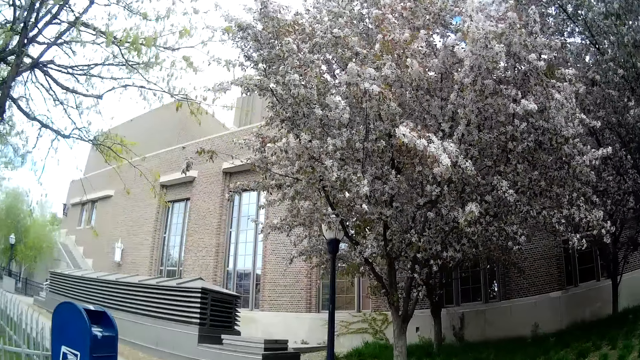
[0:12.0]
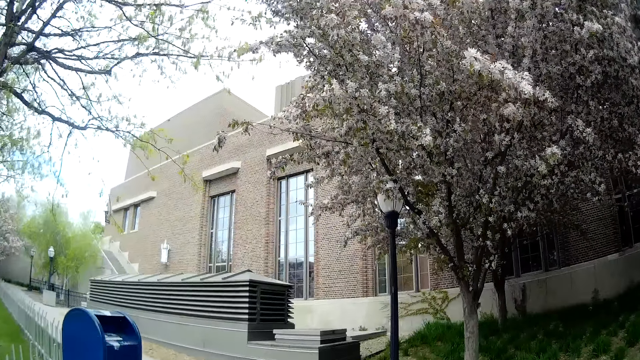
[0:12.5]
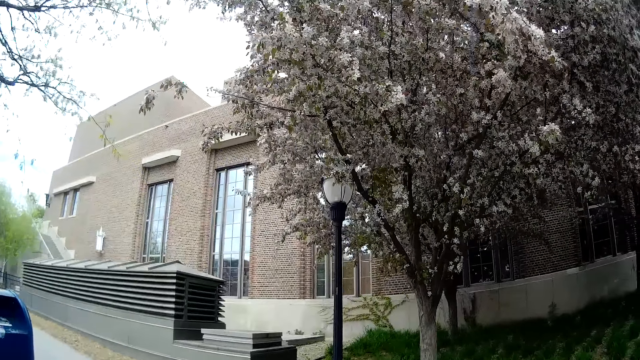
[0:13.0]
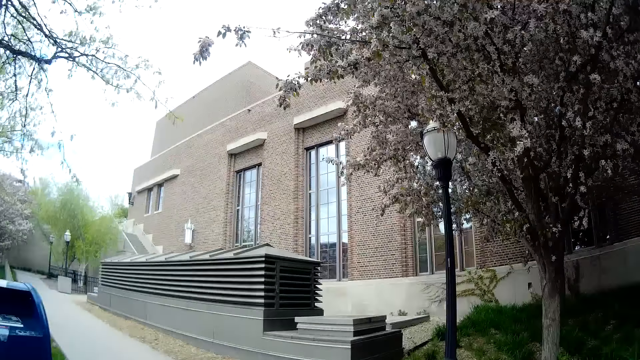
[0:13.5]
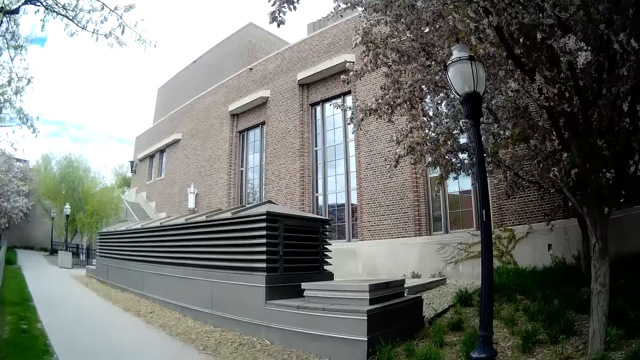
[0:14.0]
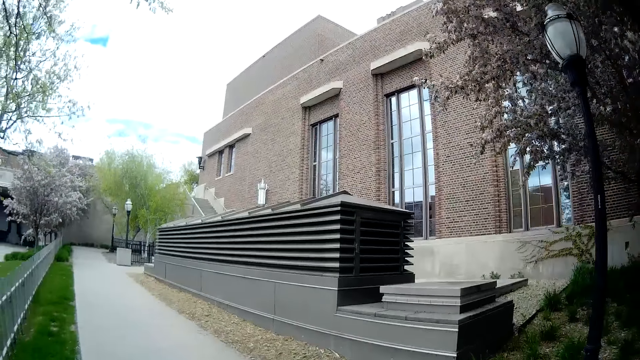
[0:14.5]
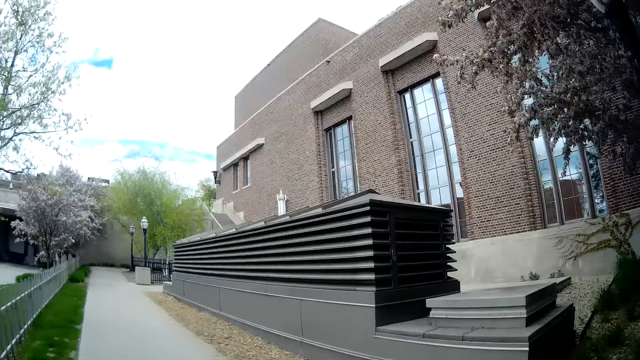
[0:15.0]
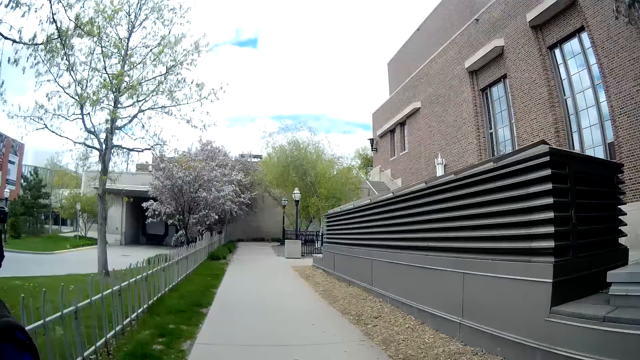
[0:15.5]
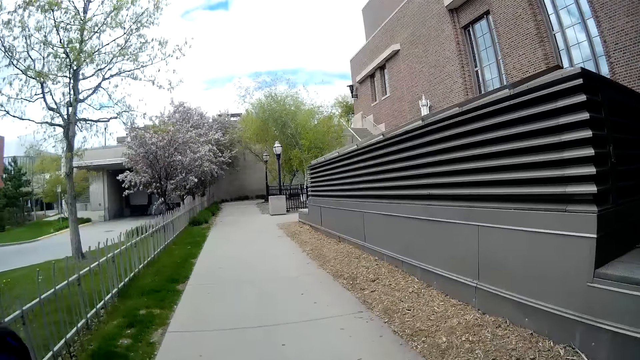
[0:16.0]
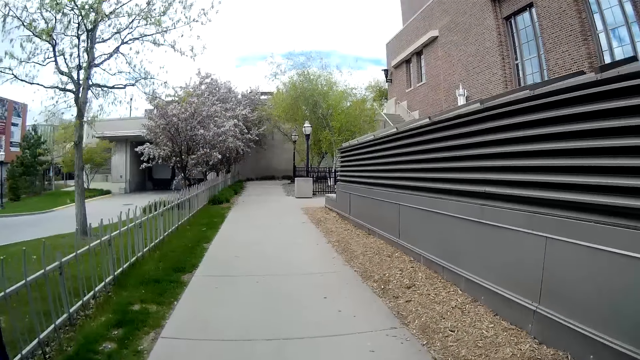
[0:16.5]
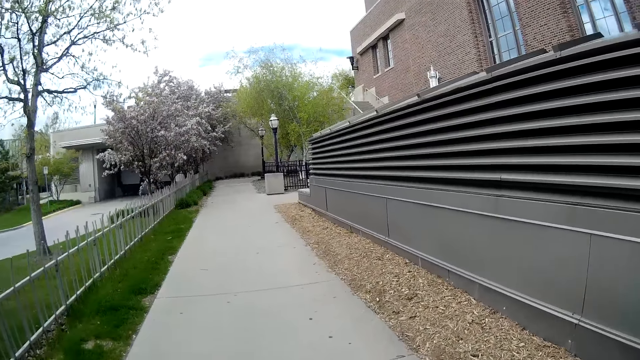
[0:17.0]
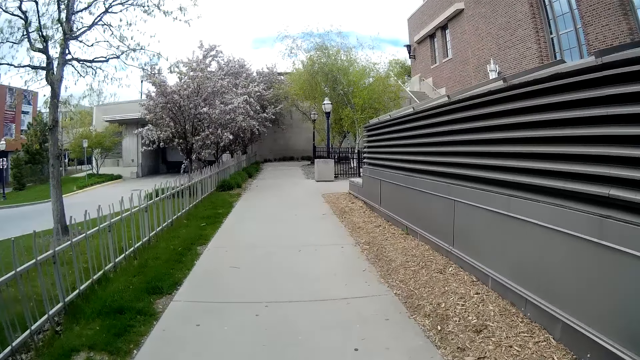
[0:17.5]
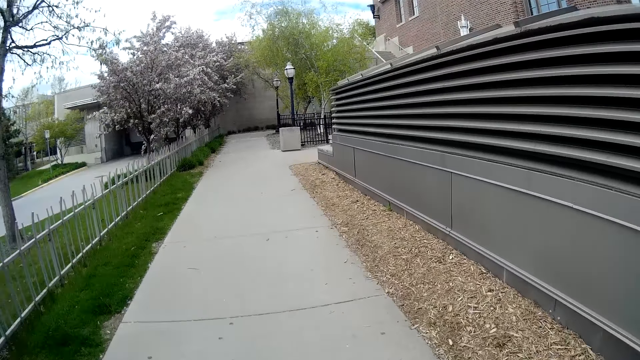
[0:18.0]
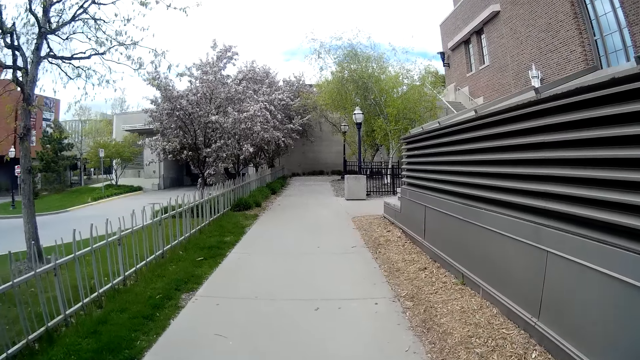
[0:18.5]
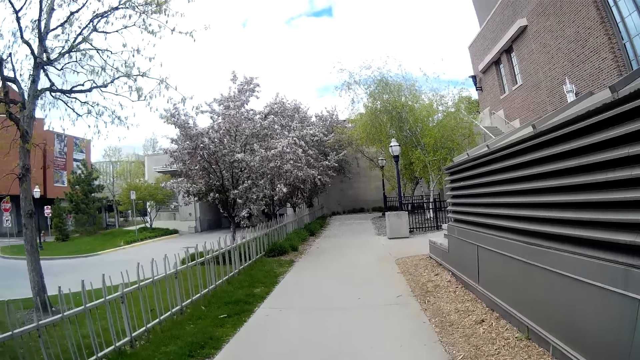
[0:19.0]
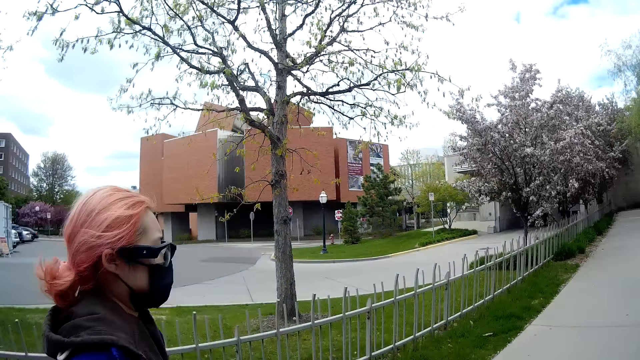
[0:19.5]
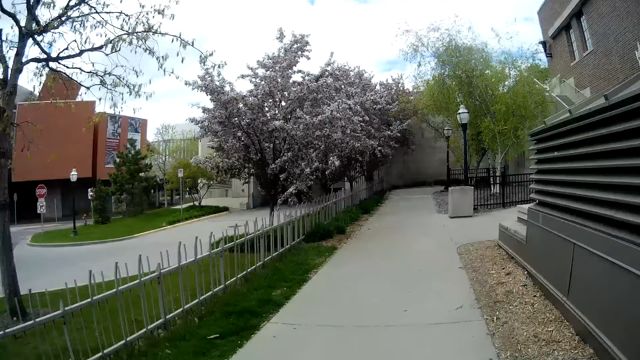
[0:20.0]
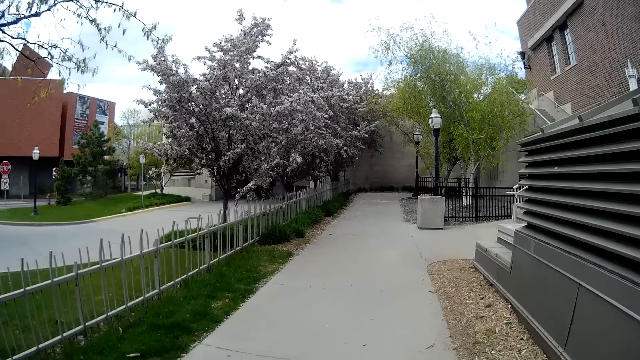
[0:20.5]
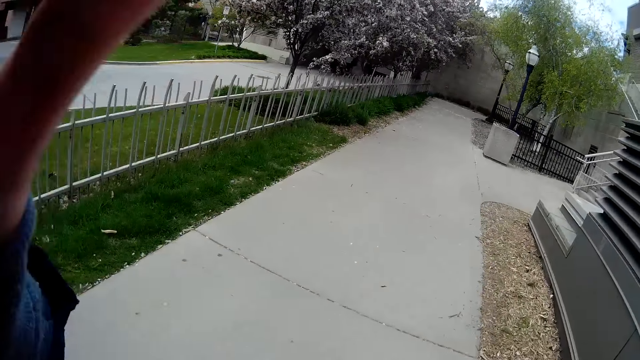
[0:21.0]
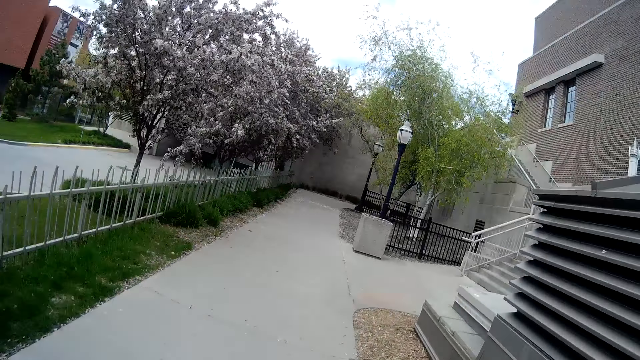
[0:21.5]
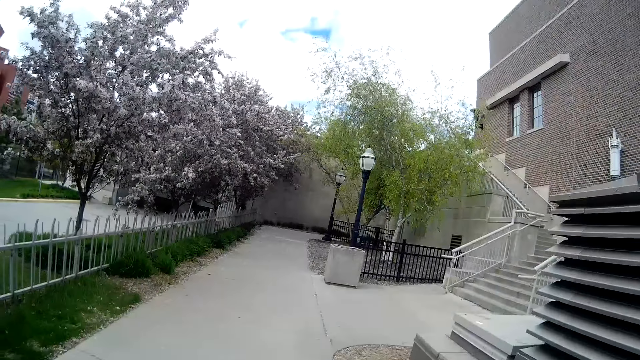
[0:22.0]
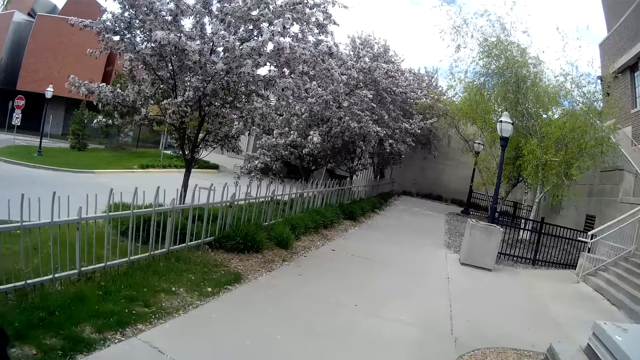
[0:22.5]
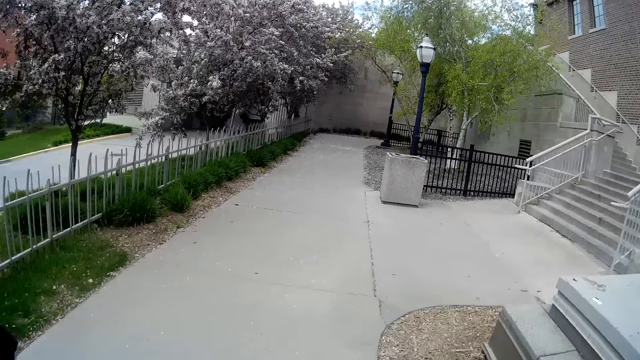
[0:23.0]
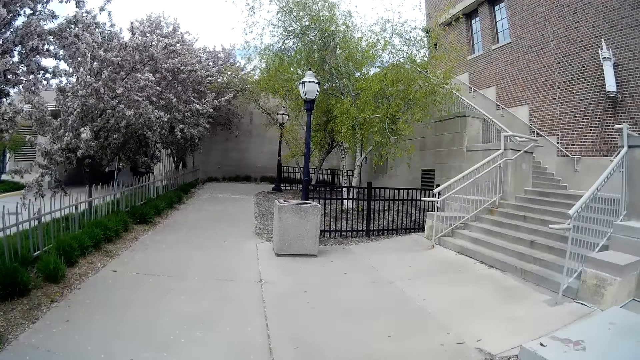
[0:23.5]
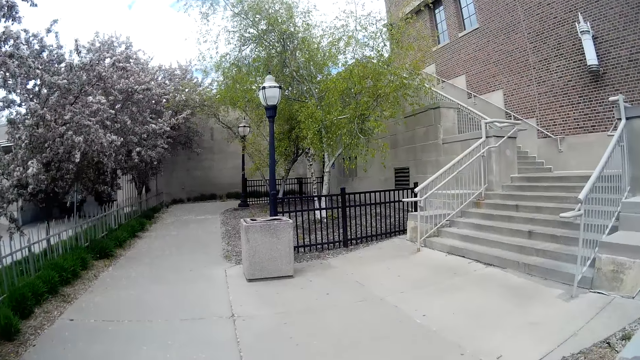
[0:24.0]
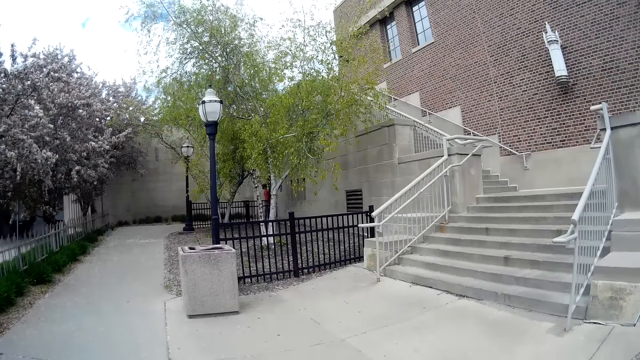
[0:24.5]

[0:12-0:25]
The camera wearer walks on a path. The woman walks on the path. The camera wearer interacts with the woman.

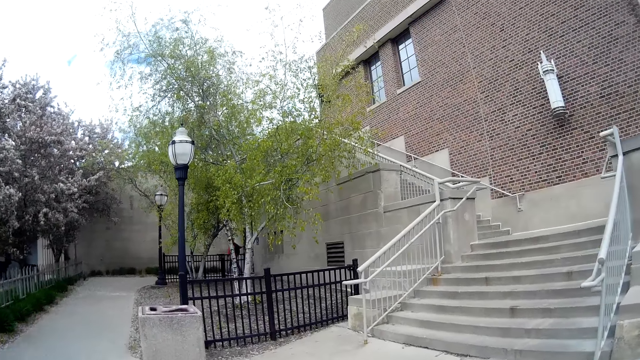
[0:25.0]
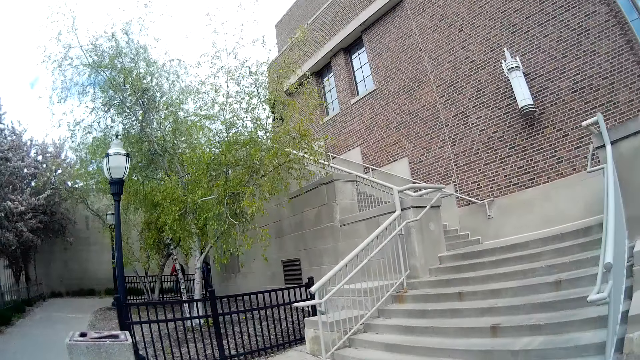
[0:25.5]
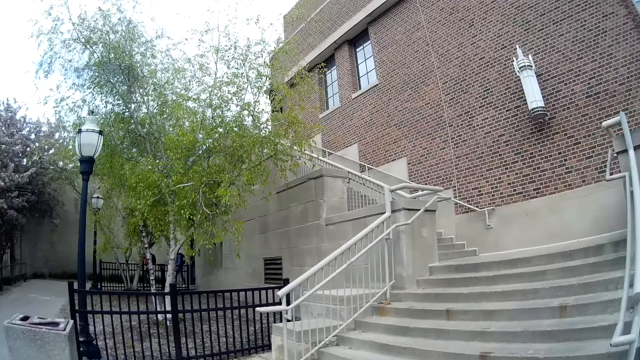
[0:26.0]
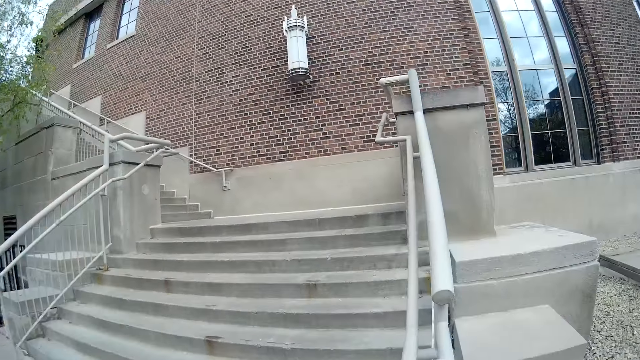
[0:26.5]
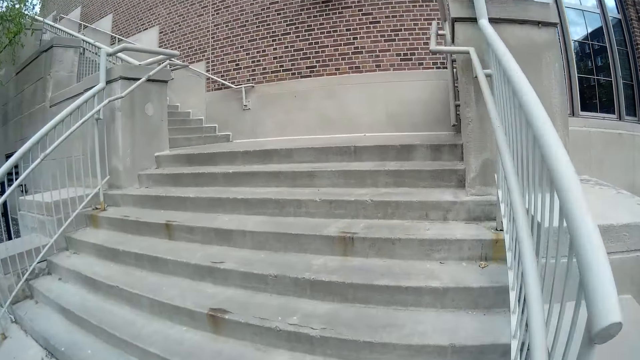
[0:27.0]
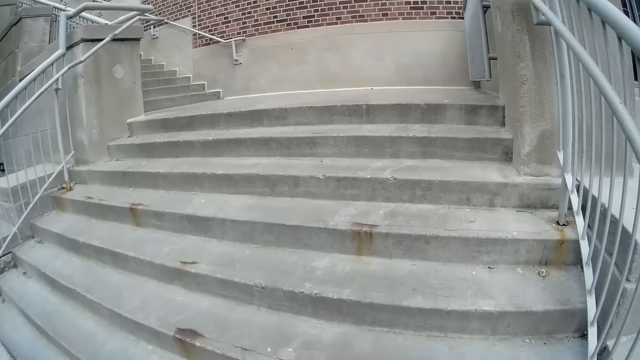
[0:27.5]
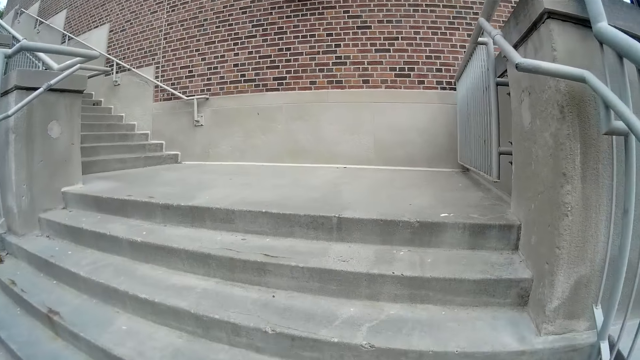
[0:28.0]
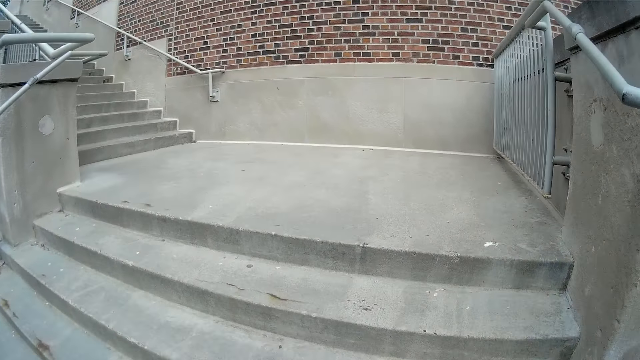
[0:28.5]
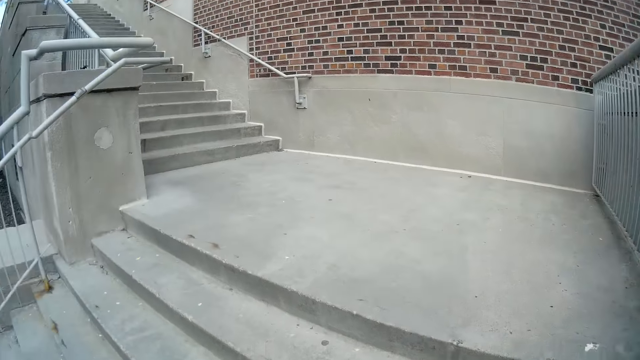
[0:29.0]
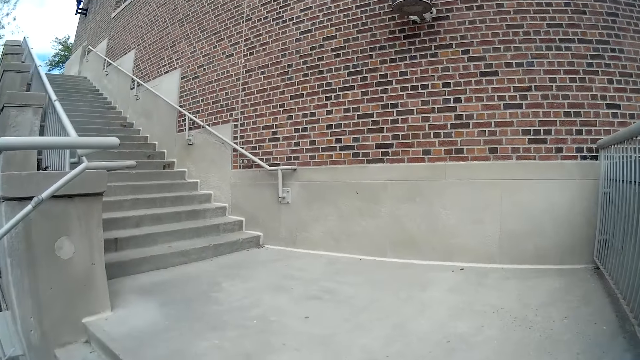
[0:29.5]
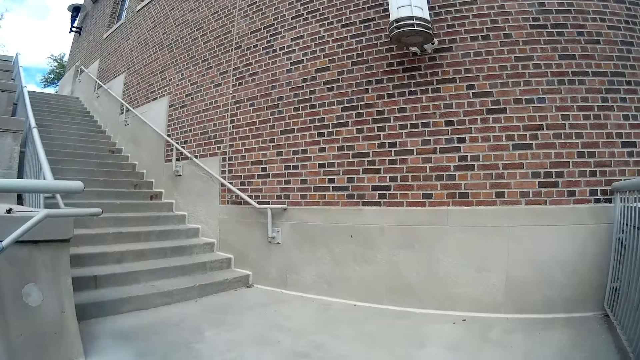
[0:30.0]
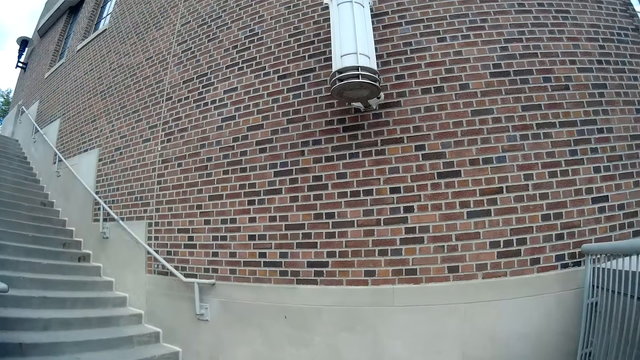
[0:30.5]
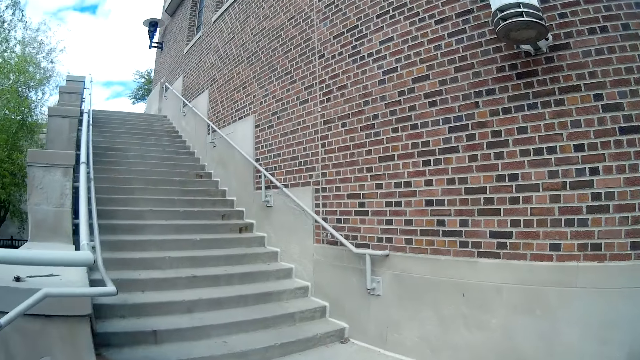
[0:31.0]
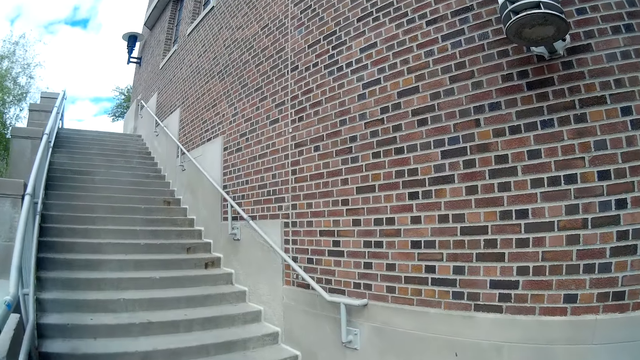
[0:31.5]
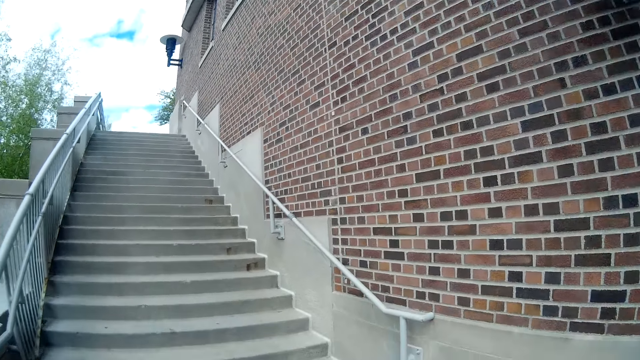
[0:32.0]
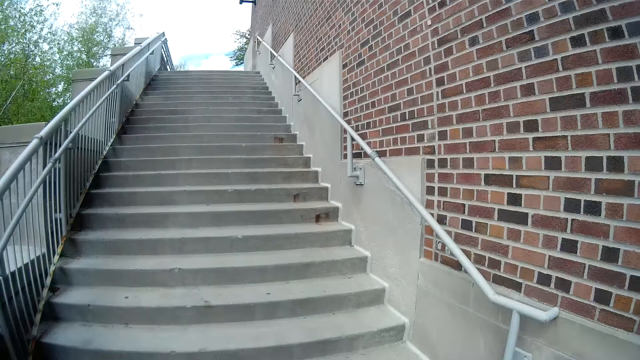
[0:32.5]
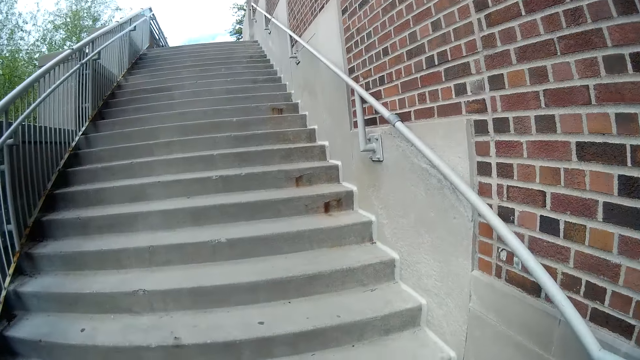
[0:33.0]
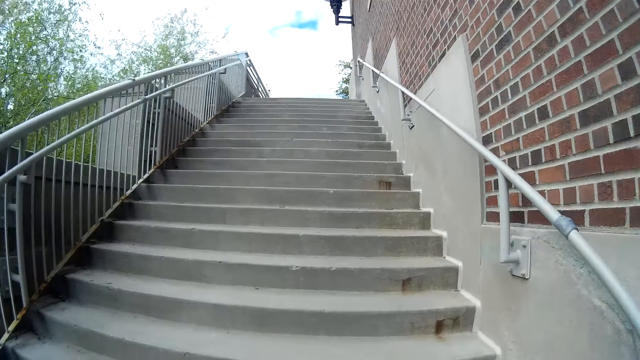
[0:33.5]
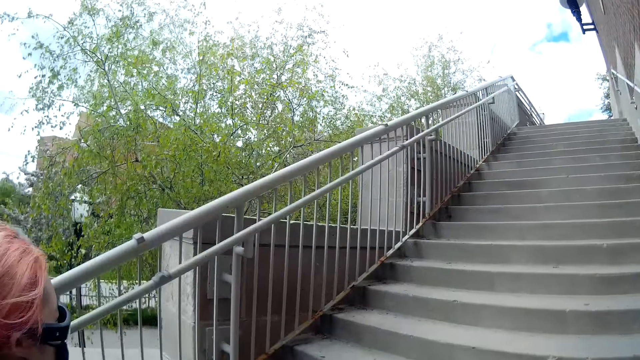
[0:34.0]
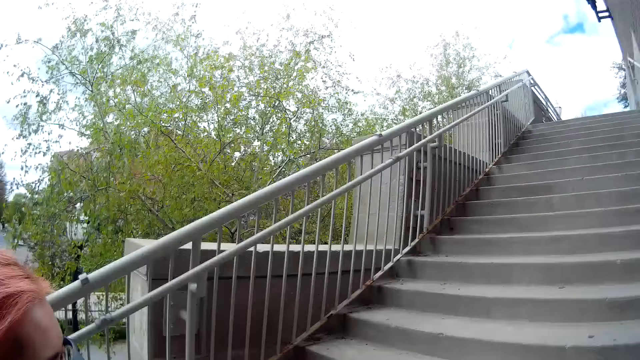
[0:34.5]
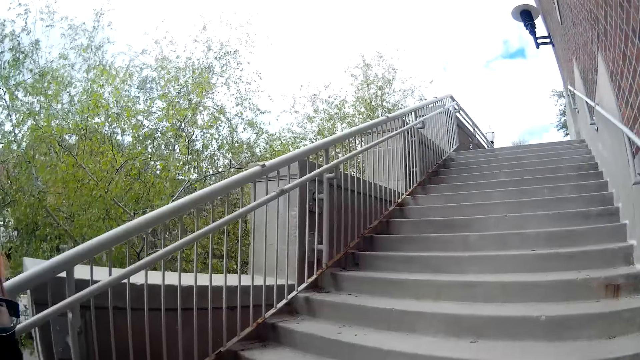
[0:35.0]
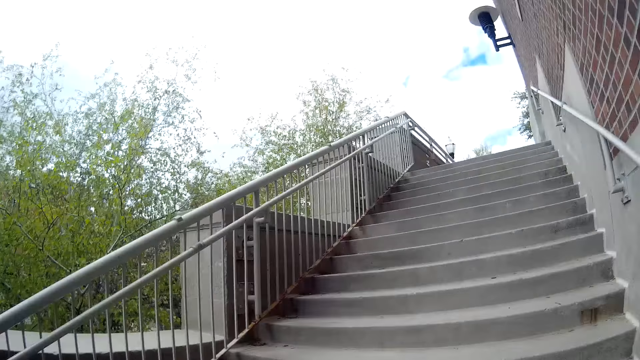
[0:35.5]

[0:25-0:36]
The camera wearer climbs some stairs. The woman climbs the stairs.
